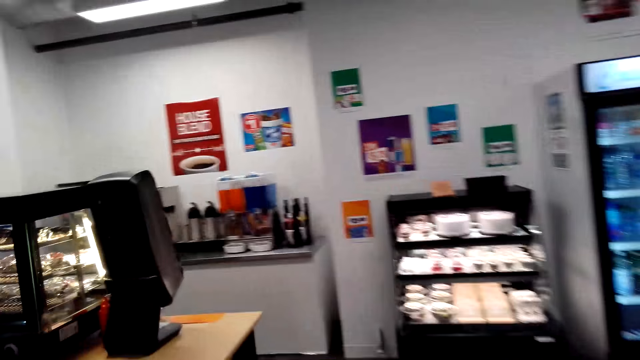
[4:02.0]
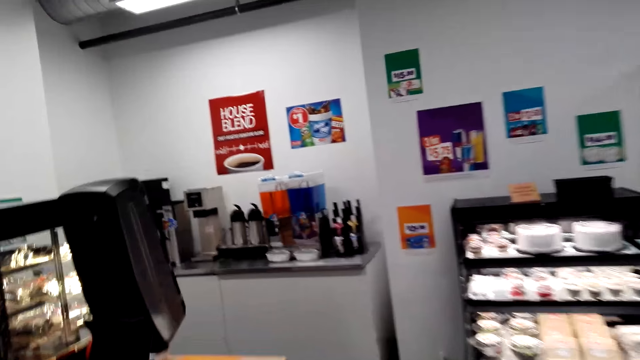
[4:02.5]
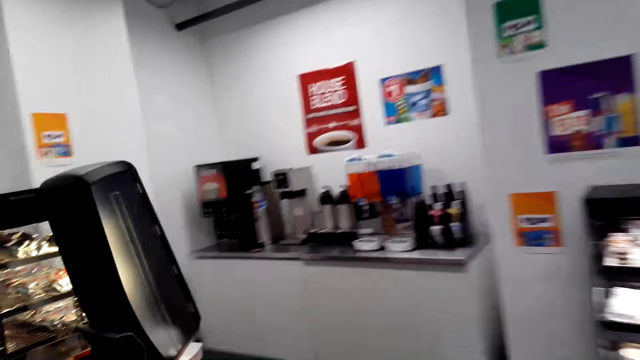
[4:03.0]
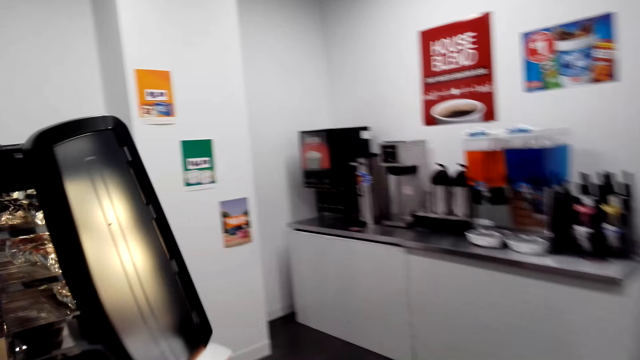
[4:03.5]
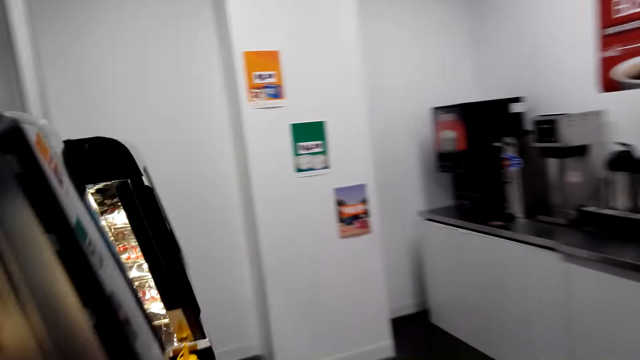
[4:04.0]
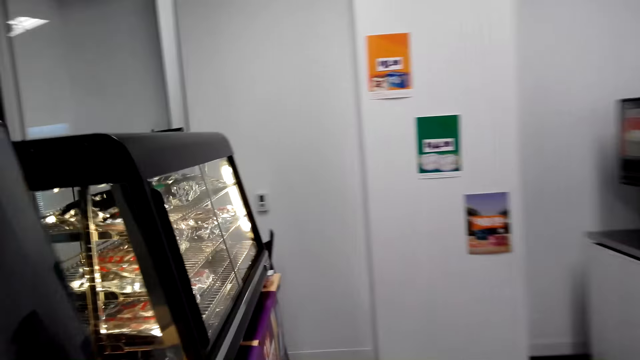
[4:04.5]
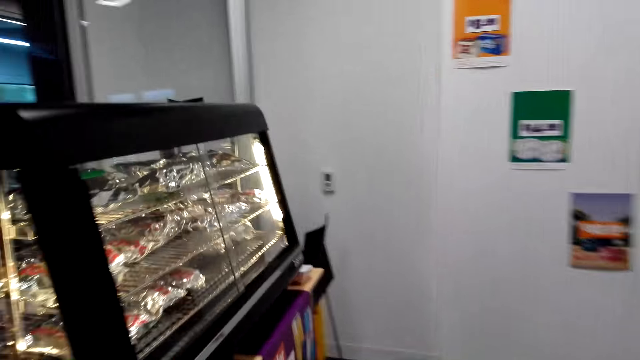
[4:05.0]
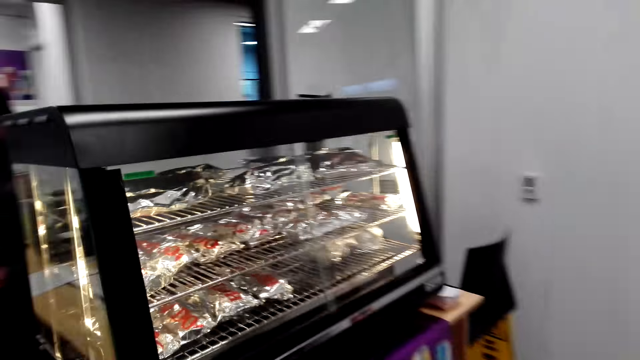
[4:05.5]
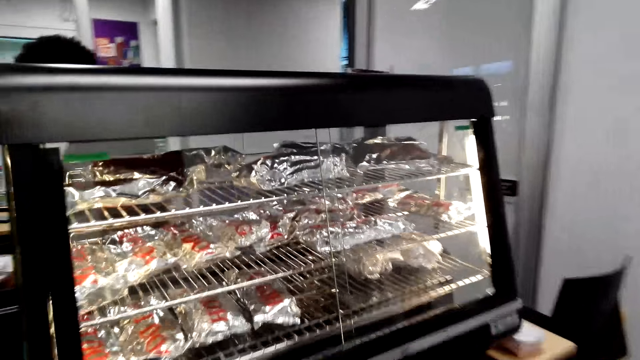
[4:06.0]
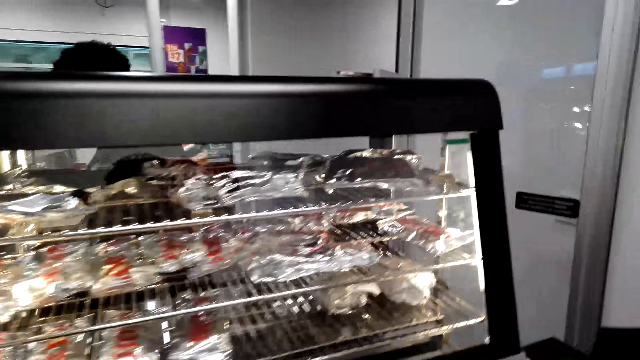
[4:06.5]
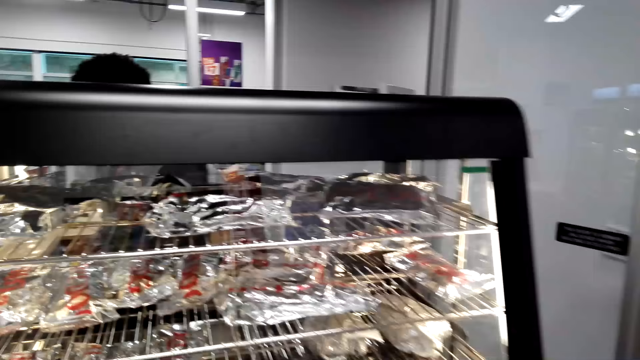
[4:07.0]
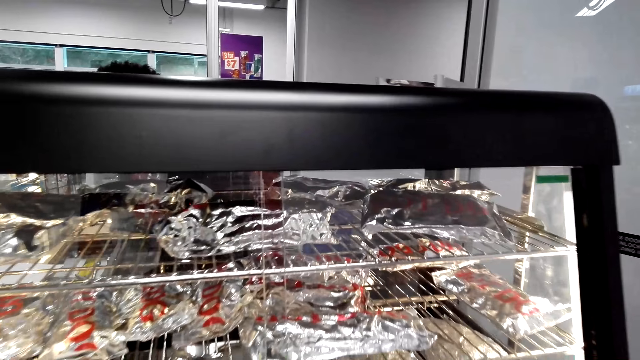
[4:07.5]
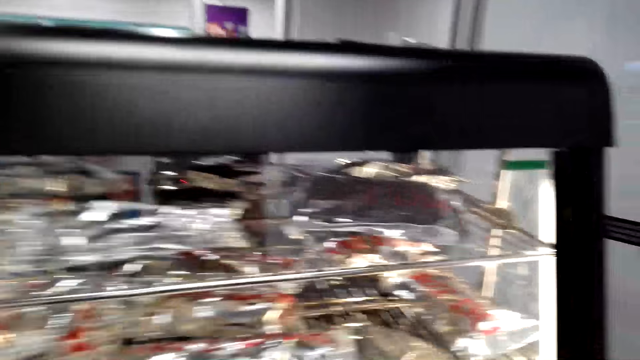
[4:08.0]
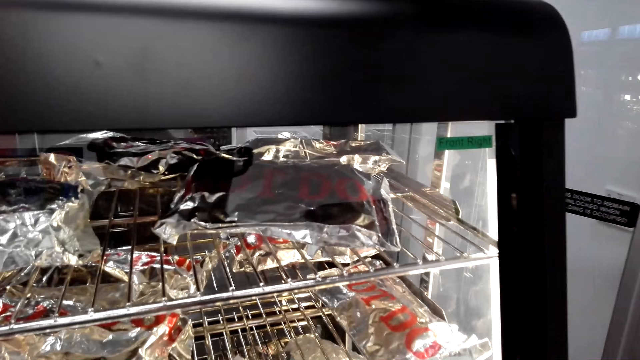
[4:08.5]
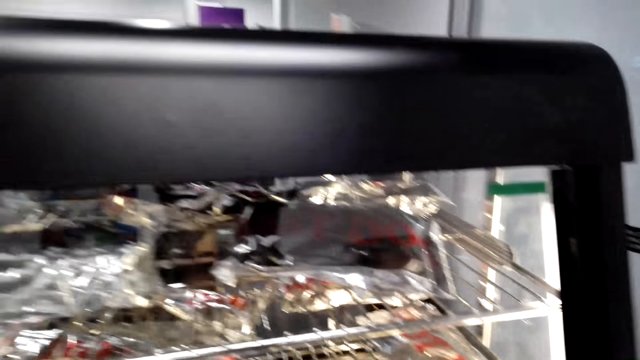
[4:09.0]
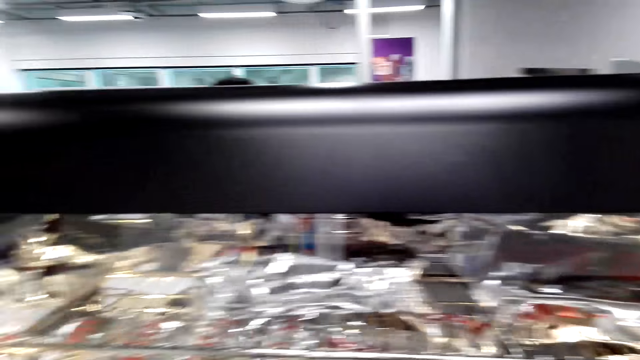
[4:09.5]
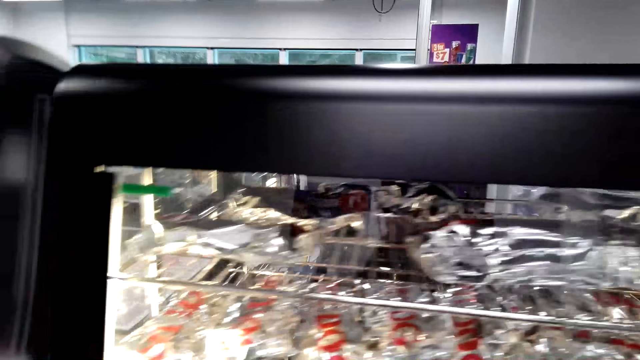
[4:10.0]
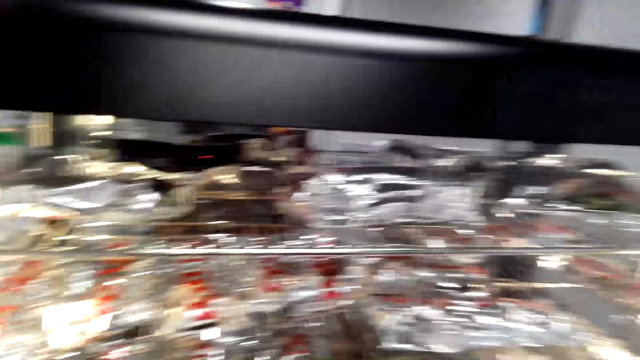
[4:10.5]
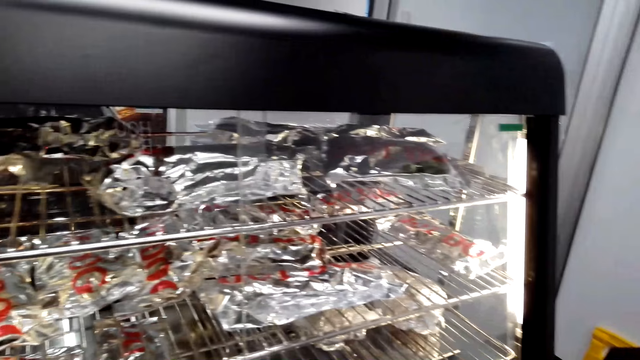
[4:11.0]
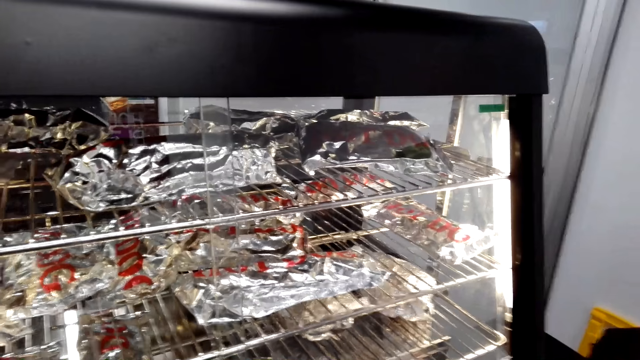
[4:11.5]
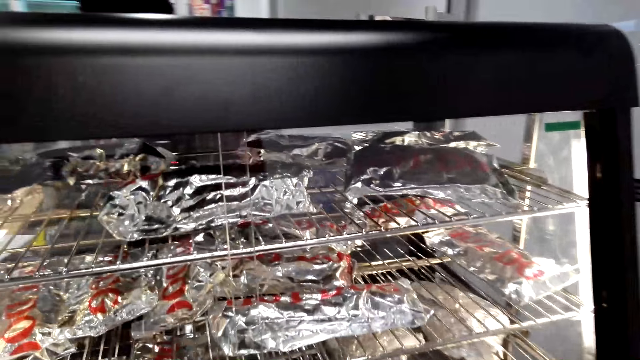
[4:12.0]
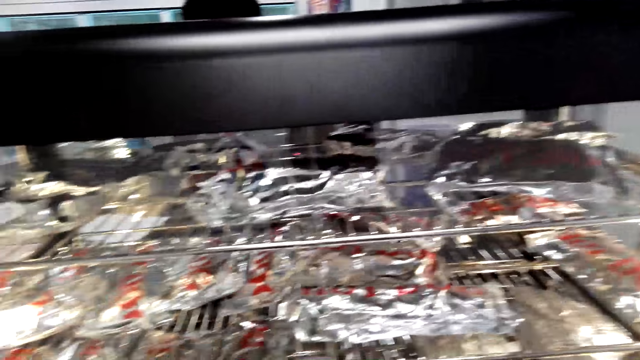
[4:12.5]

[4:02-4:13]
The camera wearer looks in the oven.

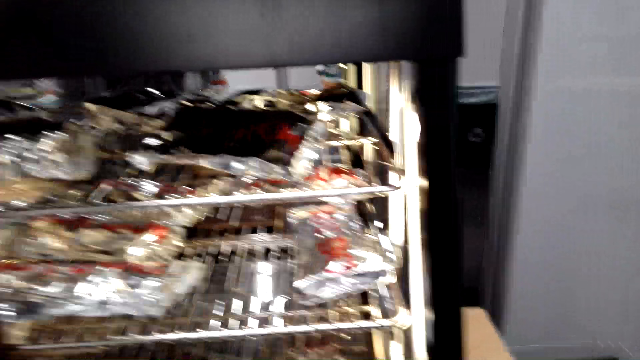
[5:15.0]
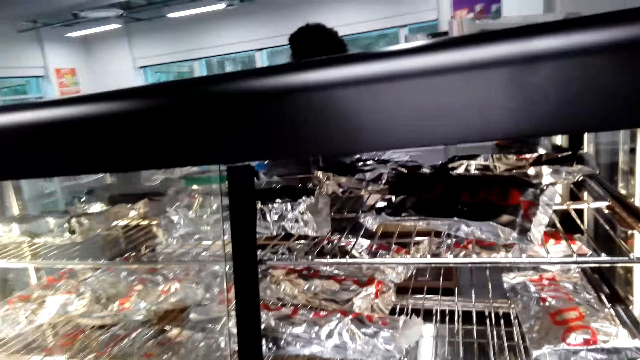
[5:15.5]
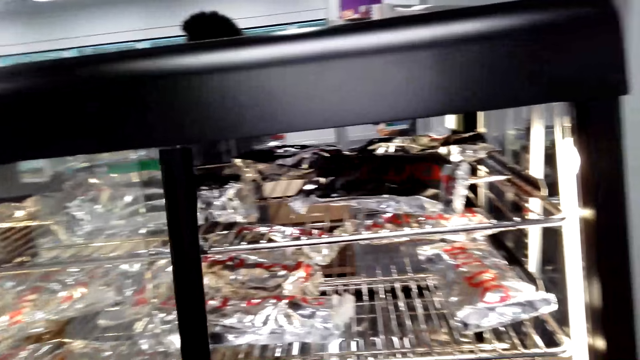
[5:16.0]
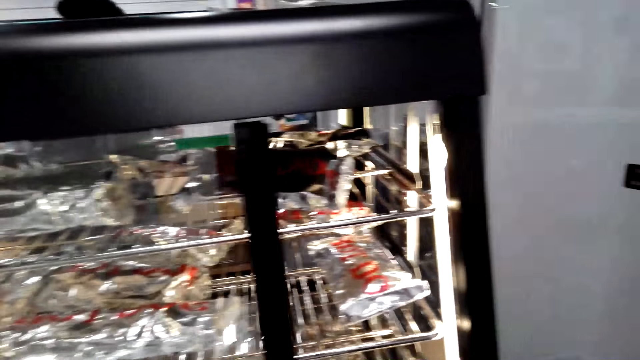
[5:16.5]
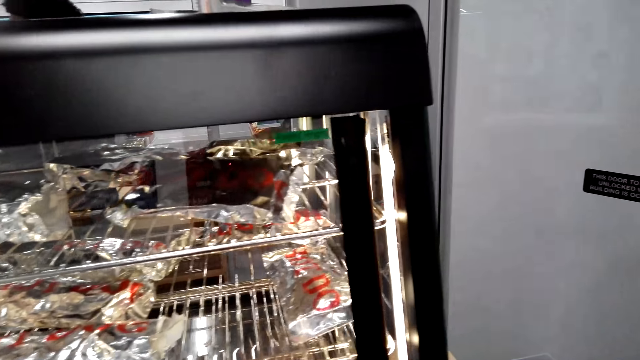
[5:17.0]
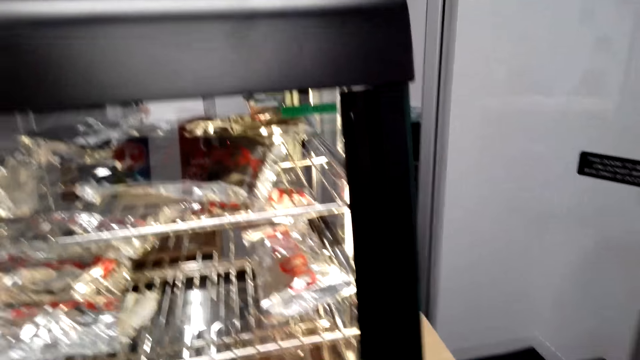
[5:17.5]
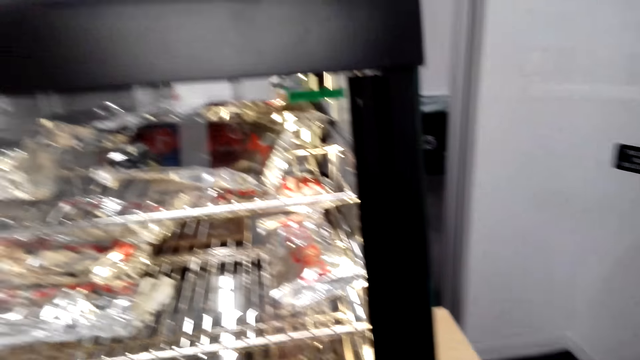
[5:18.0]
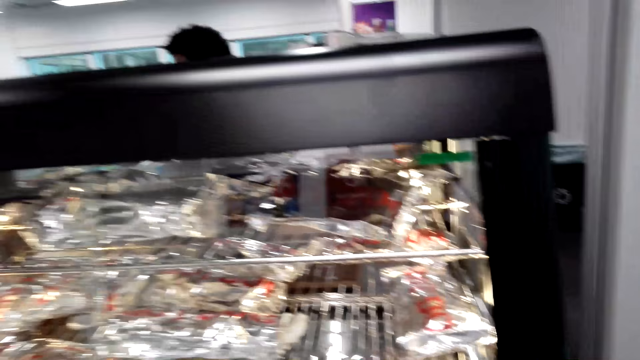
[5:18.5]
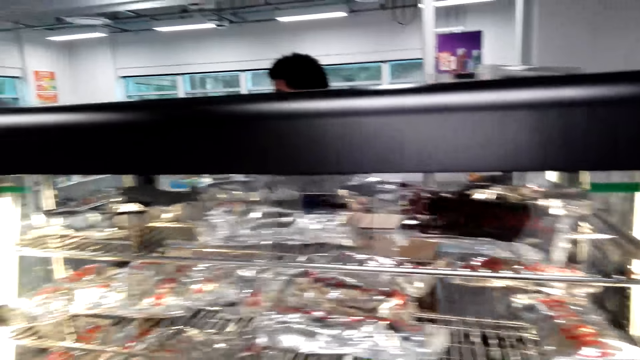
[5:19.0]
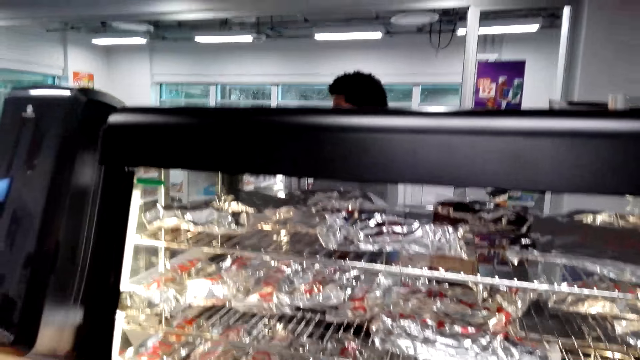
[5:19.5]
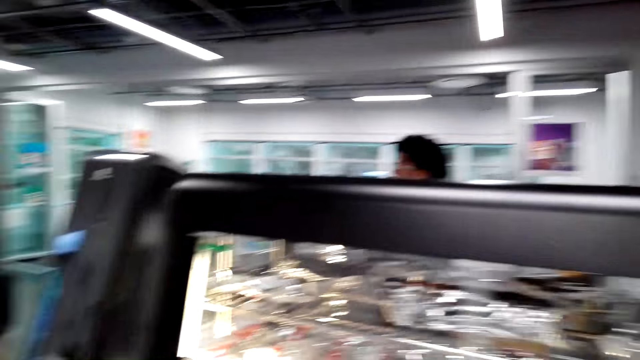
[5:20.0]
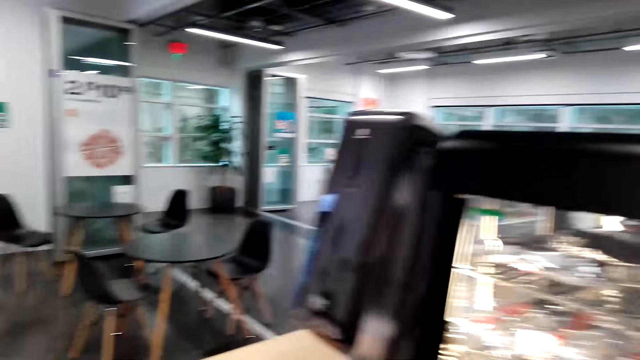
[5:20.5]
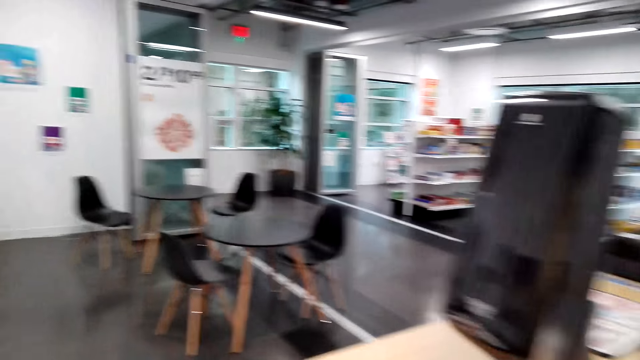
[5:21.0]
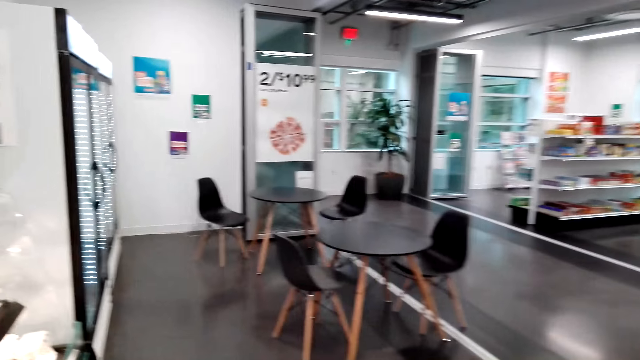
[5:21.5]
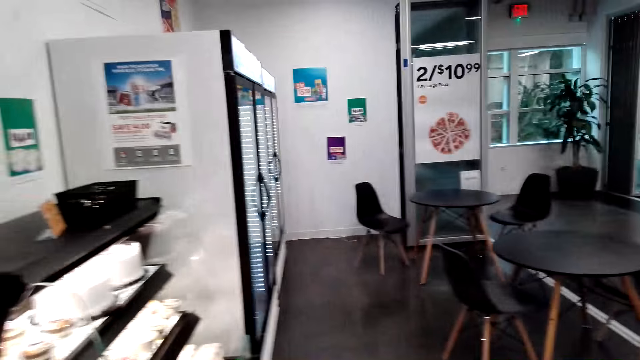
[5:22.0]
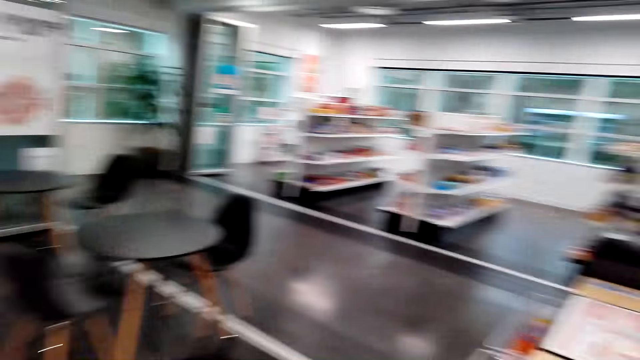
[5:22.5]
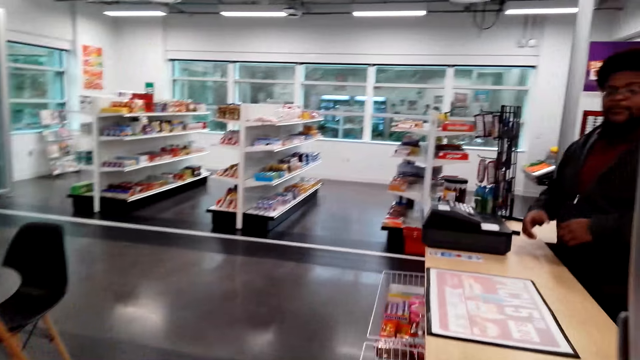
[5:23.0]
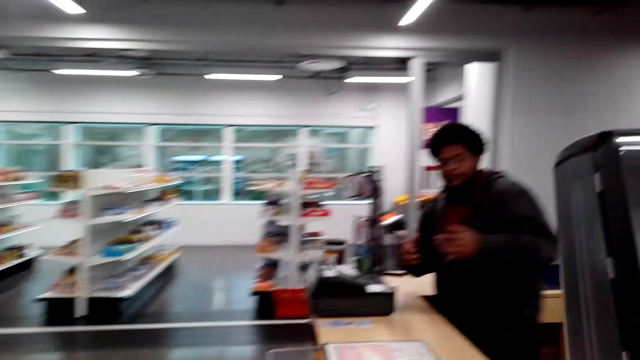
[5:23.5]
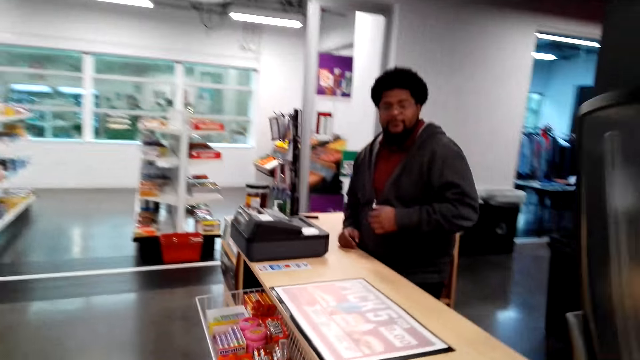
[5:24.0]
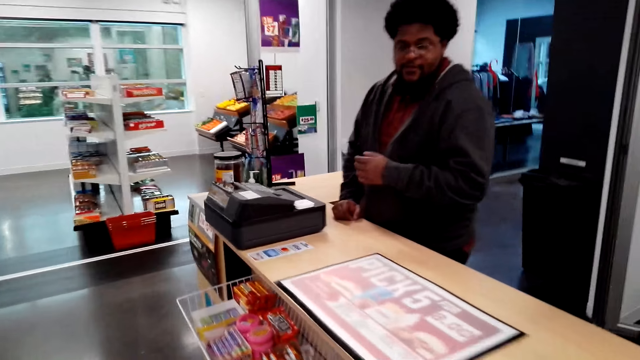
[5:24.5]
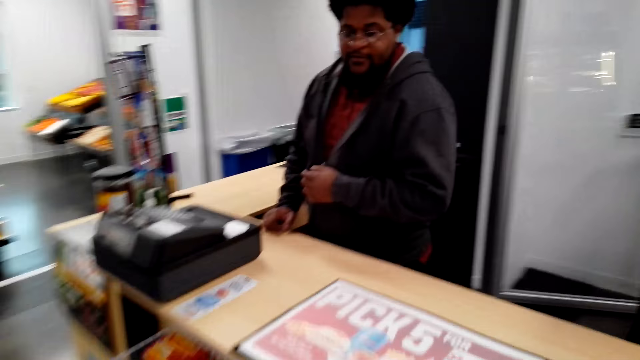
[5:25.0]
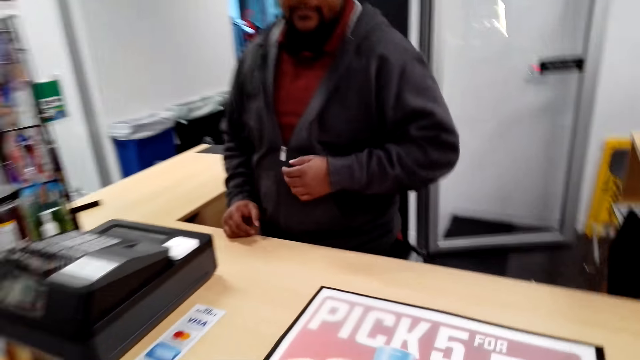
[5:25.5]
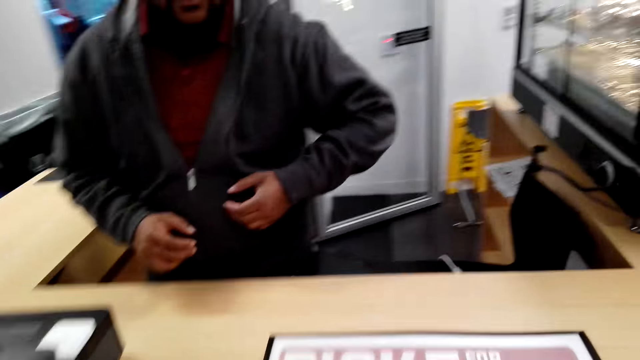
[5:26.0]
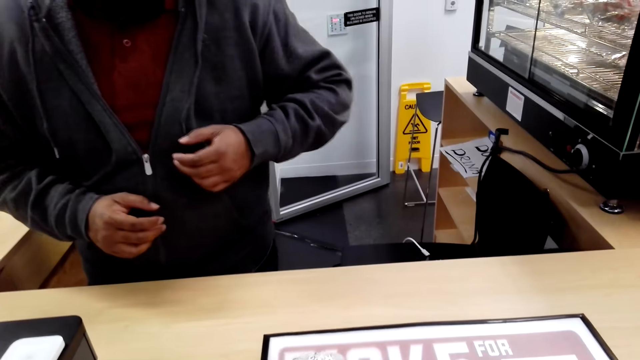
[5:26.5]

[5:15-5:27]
The camera wearer closes the oven door. They walk around. A man moves hands and rests a hand on the counter.
